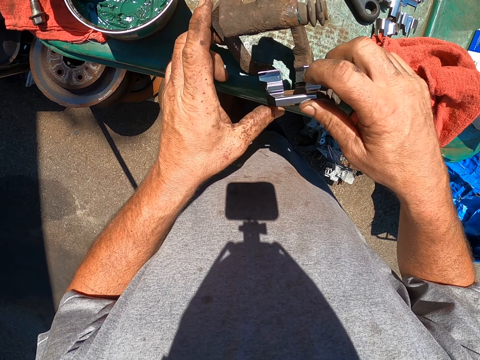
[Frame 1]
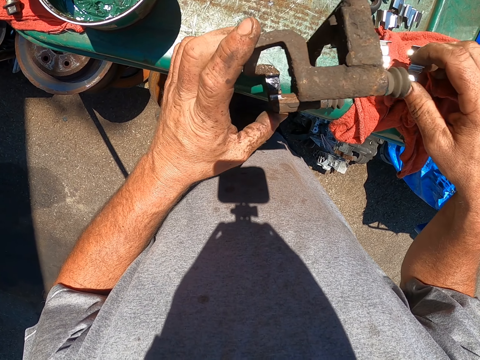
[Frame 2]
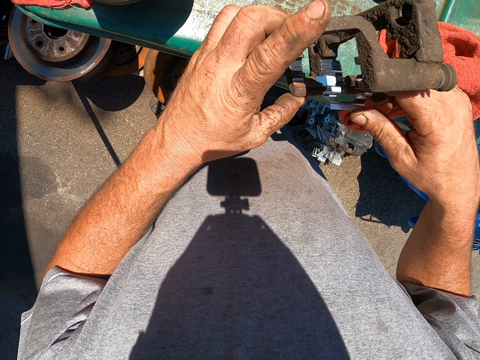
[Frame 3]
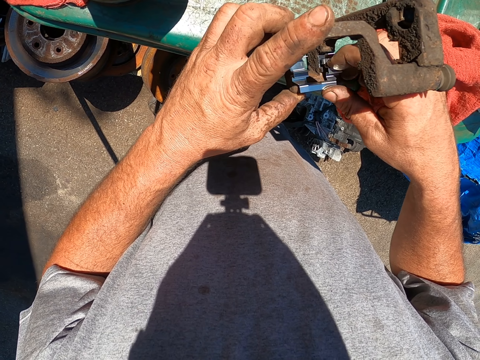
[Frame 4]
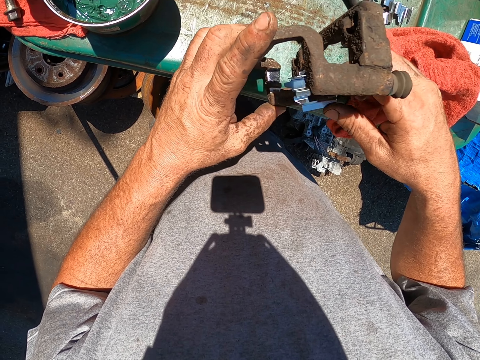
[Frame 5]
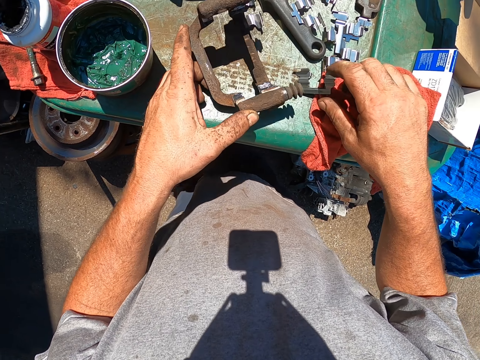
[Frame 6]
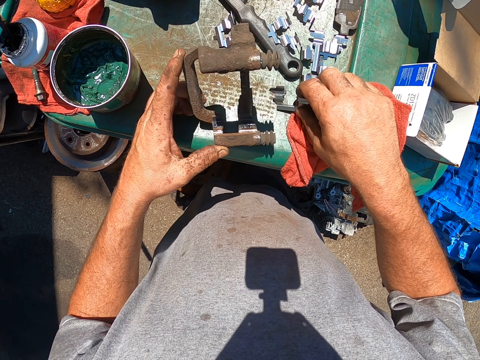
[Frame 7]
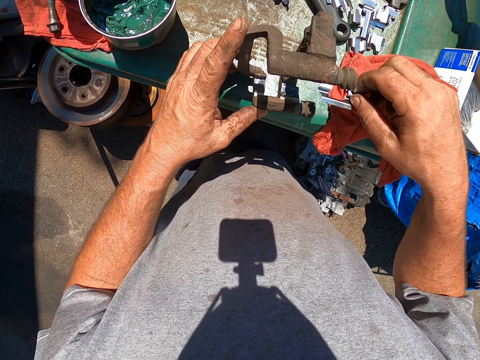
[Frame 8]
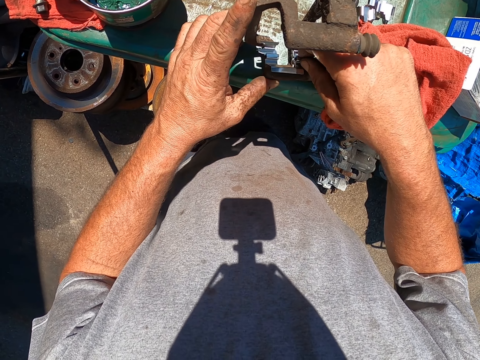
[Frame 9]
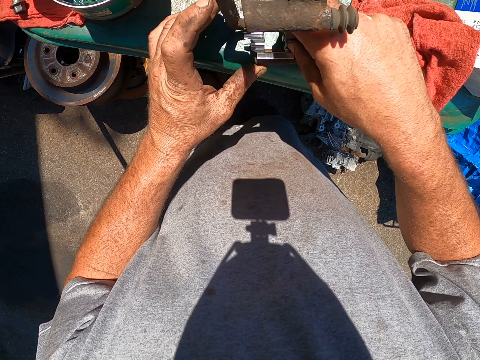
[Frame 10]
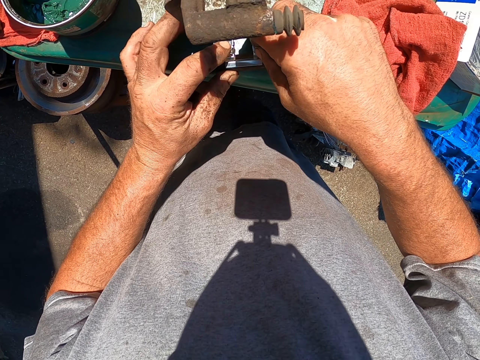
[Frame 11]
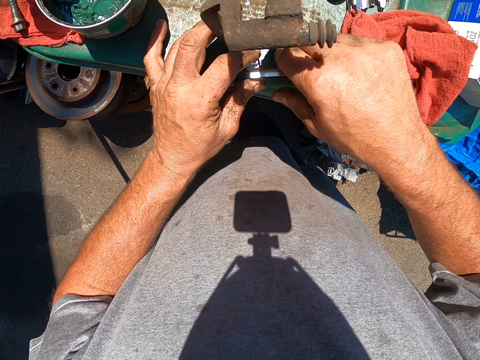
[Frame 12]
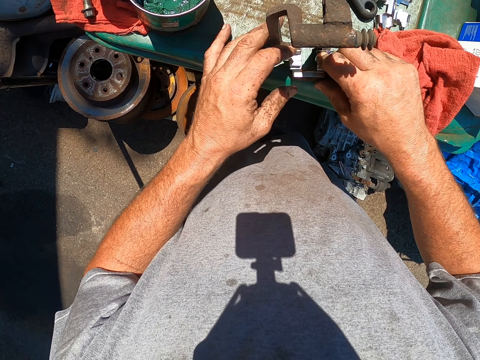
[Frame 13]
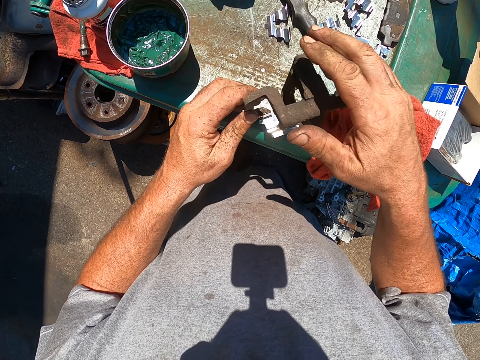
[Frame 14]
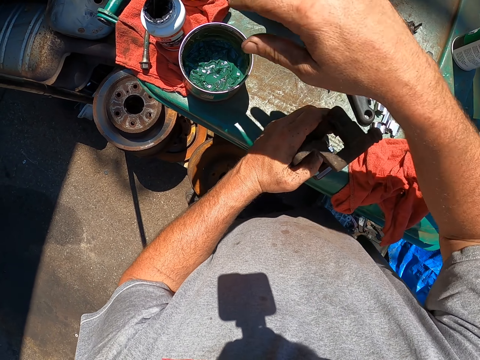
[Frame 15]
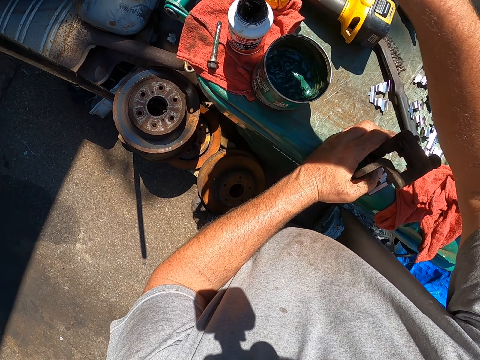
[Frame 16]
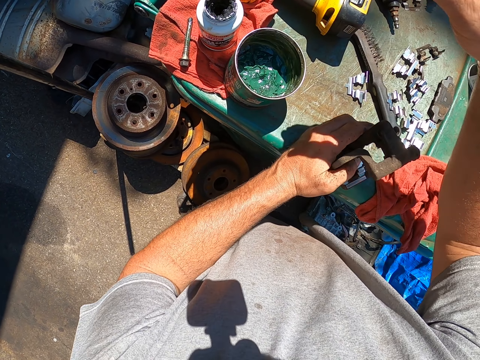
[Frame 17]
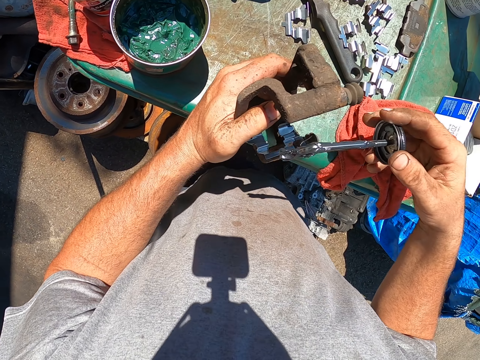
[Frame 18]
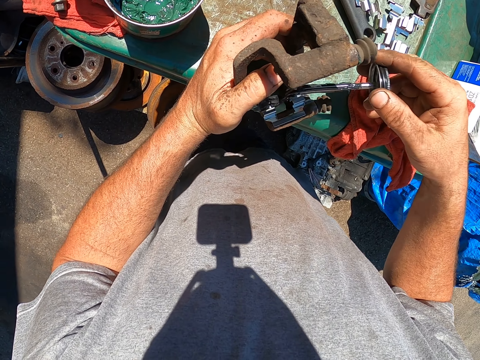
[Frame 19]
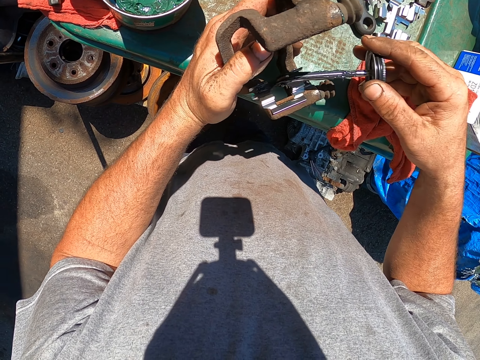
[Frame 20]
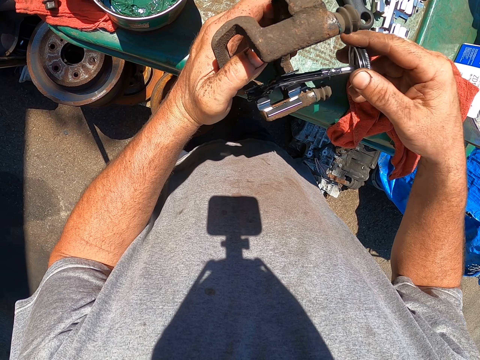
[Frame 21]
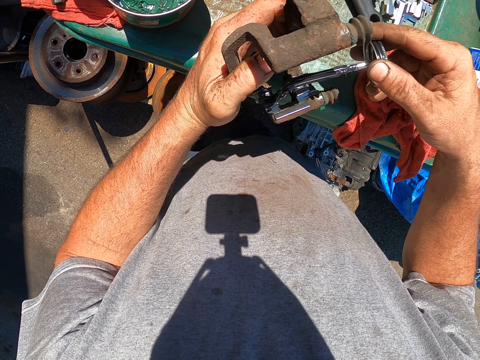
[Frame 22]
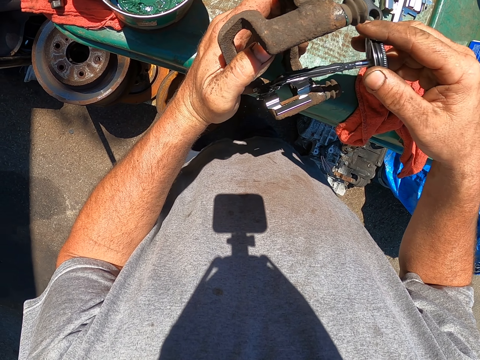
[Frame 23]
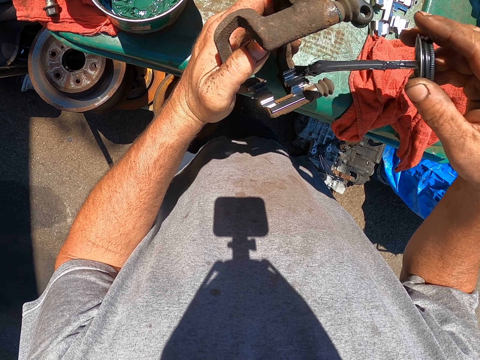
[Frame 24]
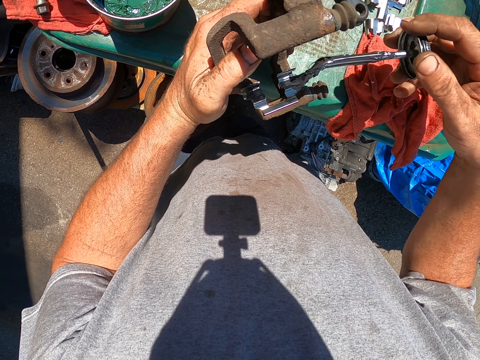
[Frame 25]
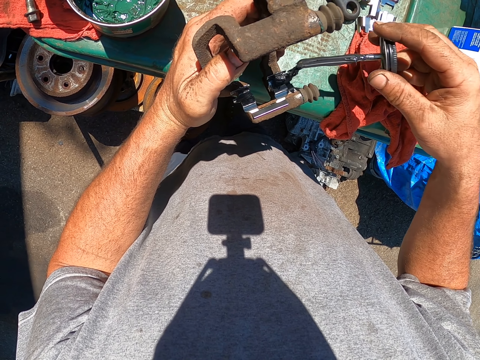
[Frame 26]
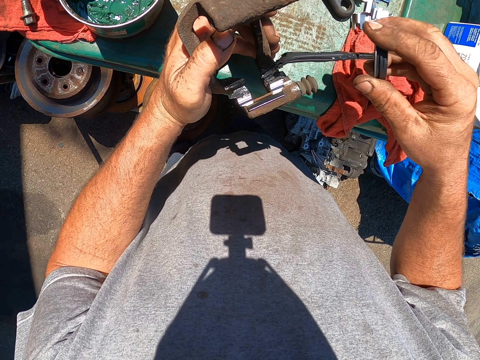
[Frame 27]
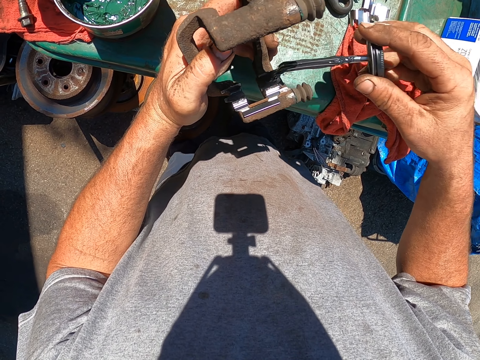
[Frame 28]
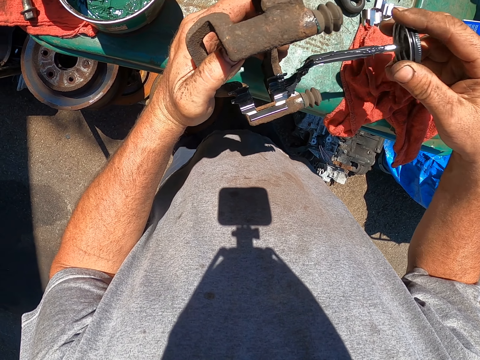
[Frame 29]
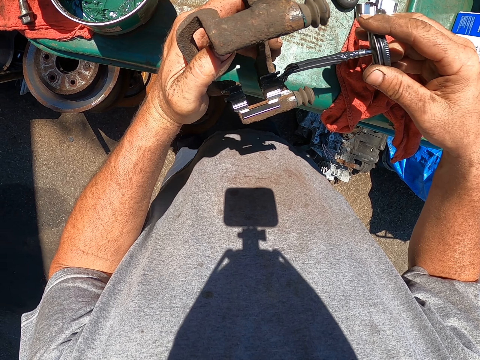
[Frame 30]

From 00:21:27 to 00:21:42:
The camera wearer places the piece of metal on the dustbin. They place the piece of metal on the metal. They pick the brush. They paint on the metal.

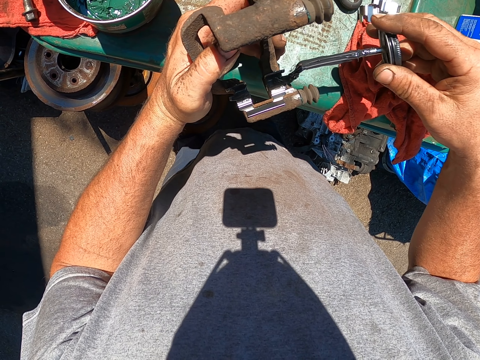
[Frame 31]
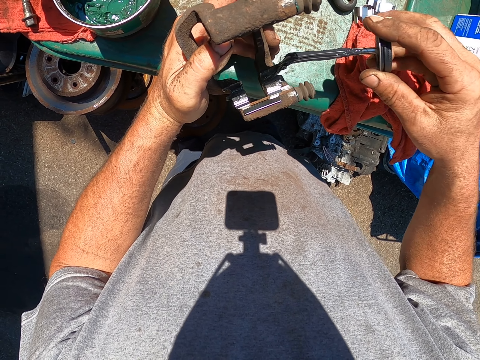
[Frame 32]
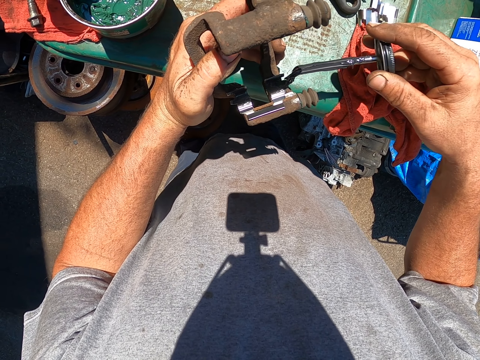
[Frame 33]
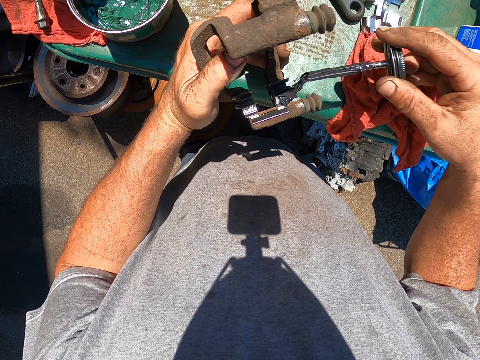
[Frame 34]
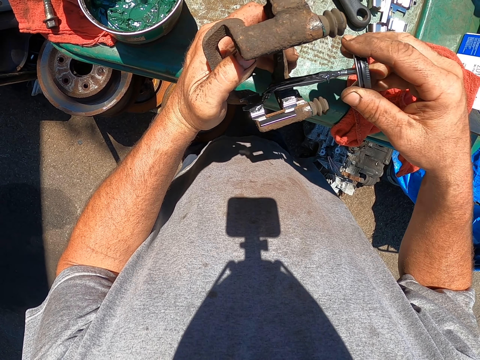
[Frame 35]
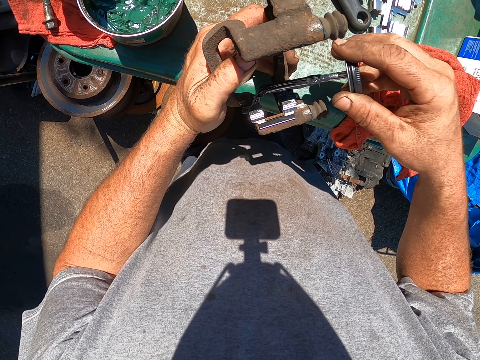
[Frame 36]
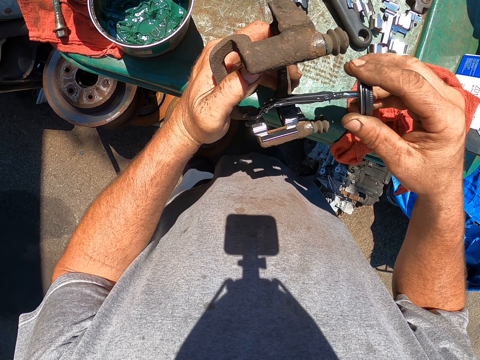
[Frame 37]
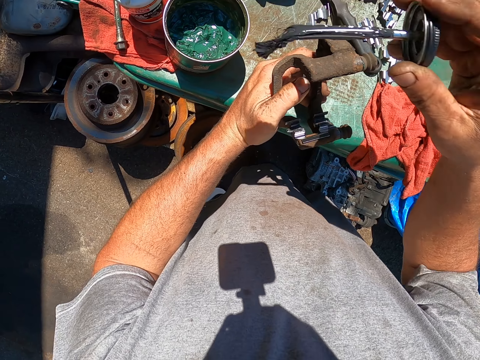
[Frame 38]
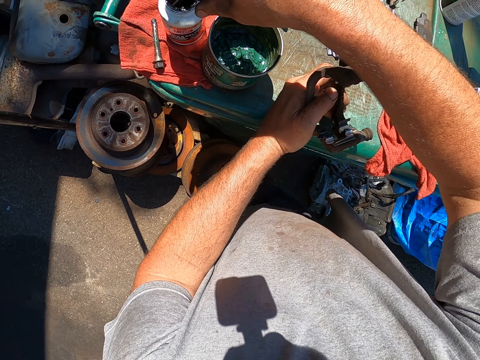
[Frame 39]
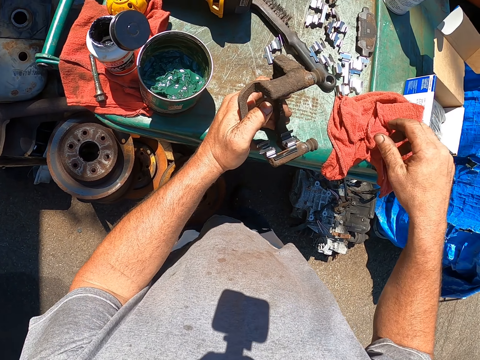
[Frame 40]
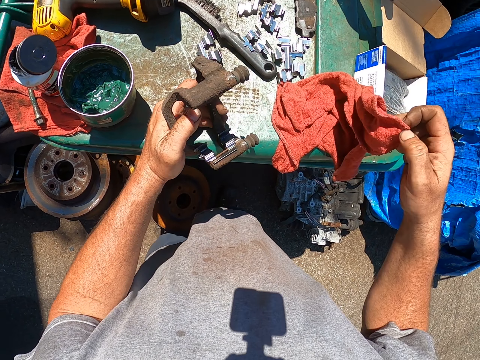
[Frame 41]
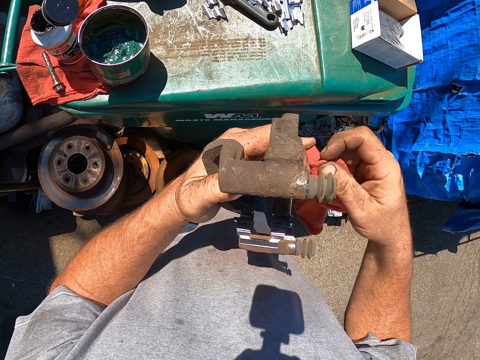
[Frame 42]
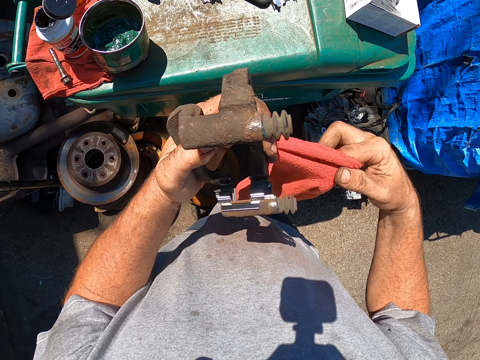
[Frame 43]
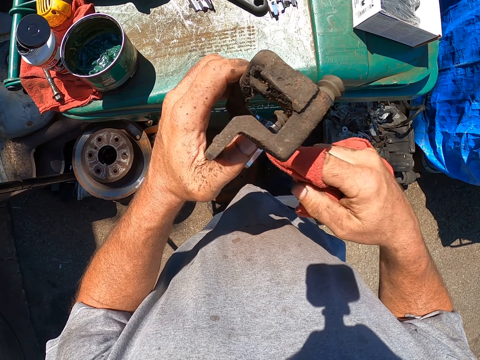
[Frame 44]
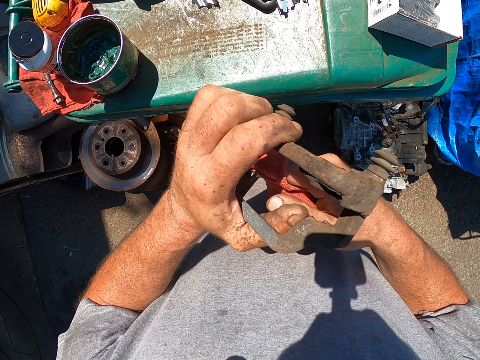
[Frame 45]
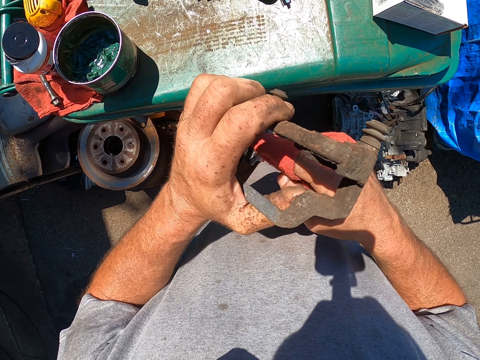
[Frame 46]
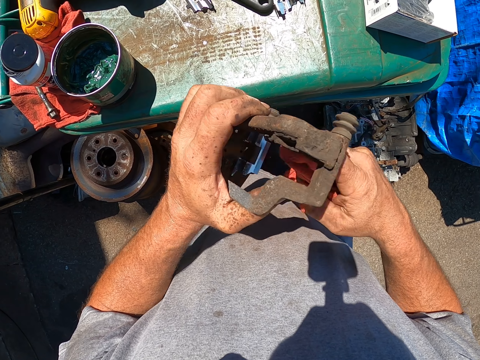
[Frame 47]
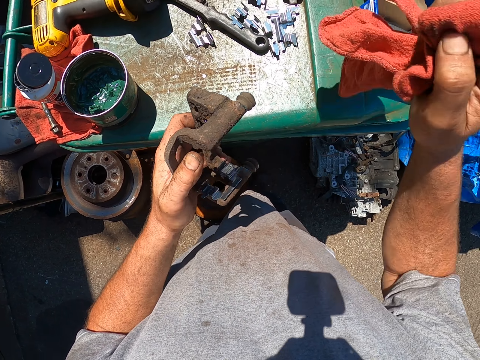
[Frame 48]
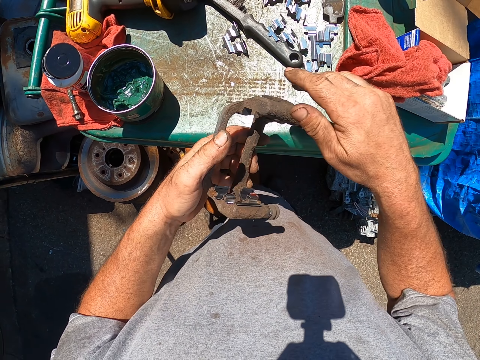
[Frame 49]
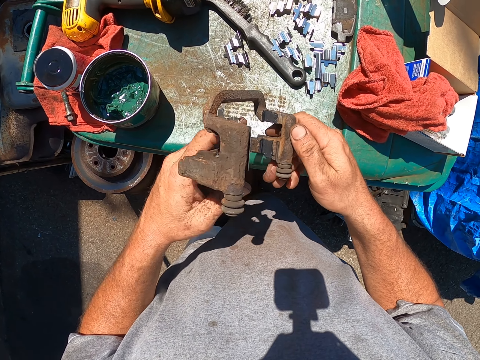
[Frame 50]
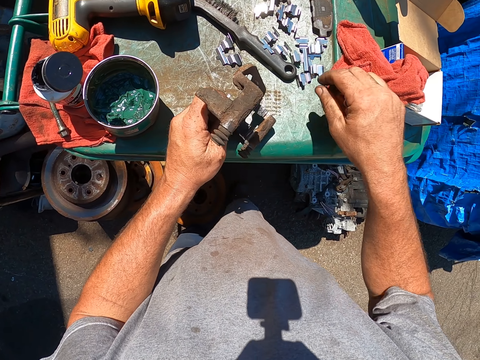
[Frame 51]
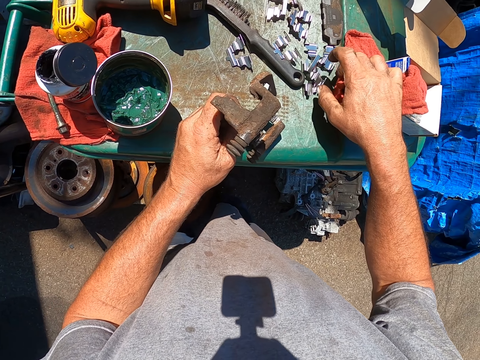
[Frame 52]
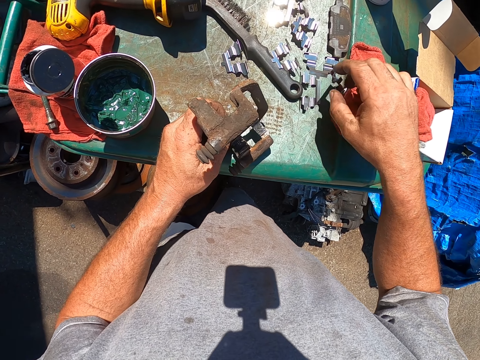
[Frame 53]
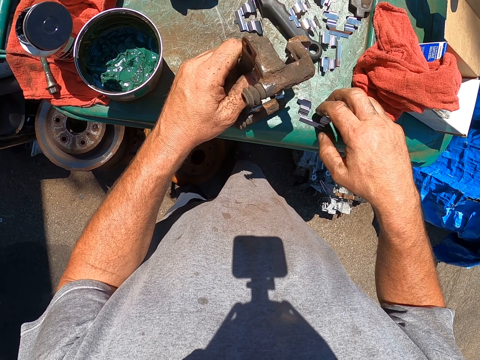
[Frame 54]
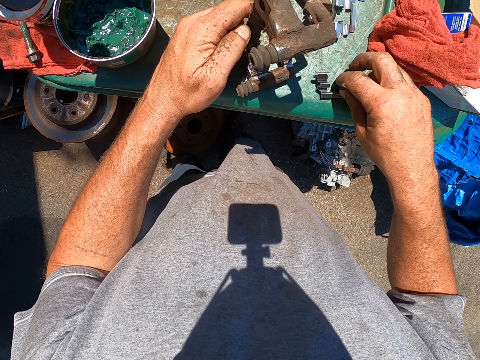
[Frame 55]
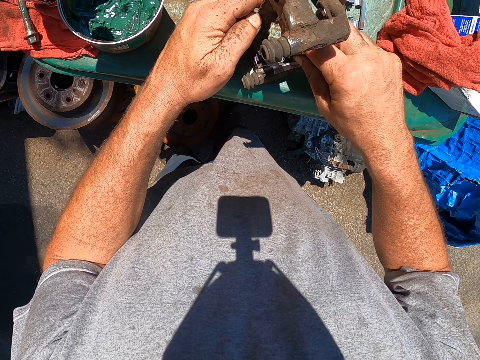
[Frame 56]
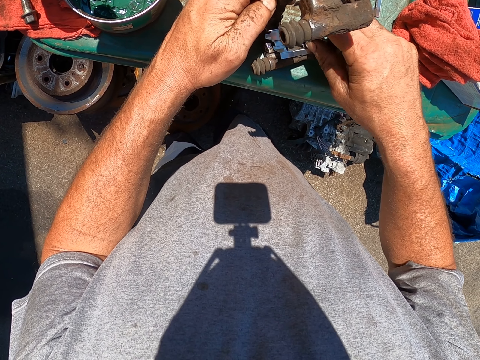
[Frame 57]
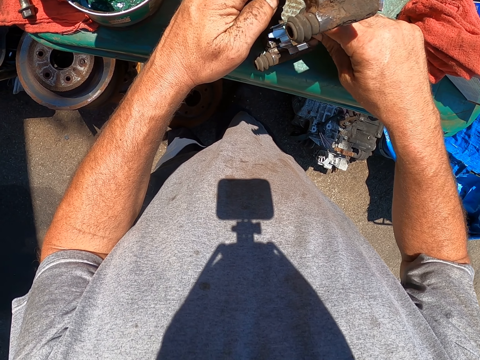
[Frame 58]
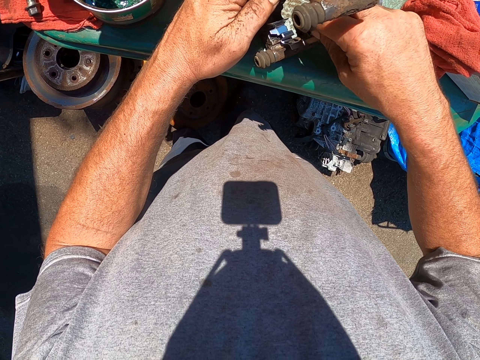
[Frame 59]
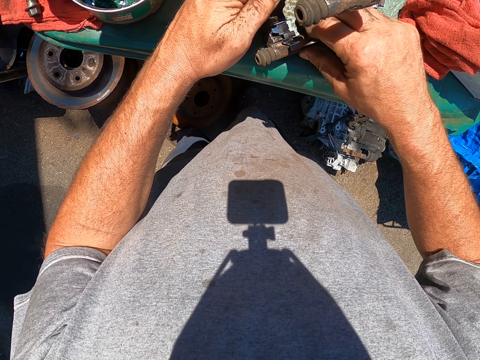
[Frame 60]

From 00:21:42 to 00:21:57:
The camera wearer dips the brush in the paint in the bottle. They pick the piece of cloth from the dustbin. They wipe the metal with the piece of cloth. They put the metal down. They place the piece of cloth on the dustbin. They pick a piece of metal from the dustbin. They place the piece of metal on the other metal.
